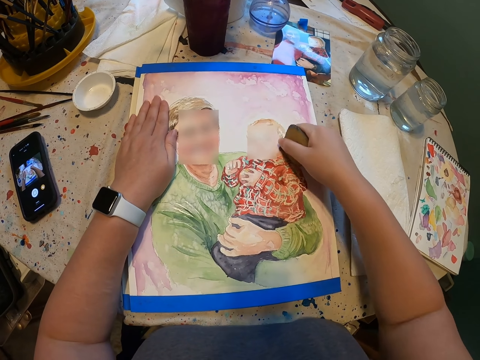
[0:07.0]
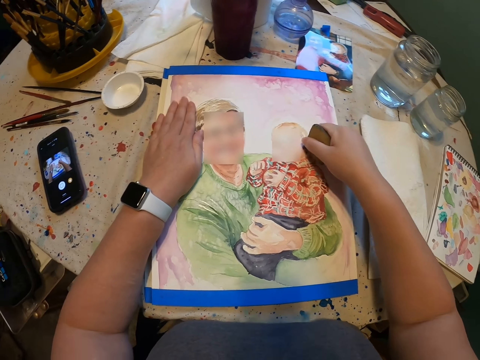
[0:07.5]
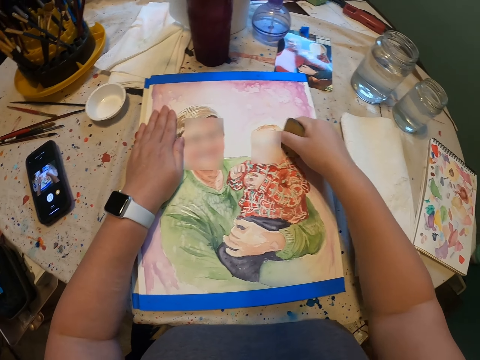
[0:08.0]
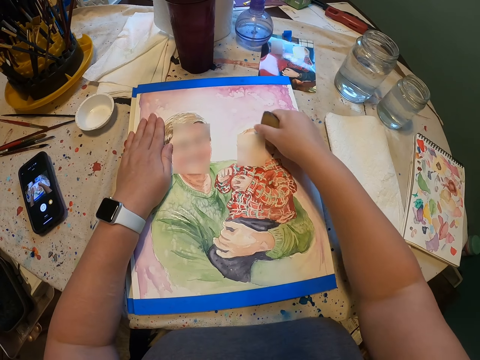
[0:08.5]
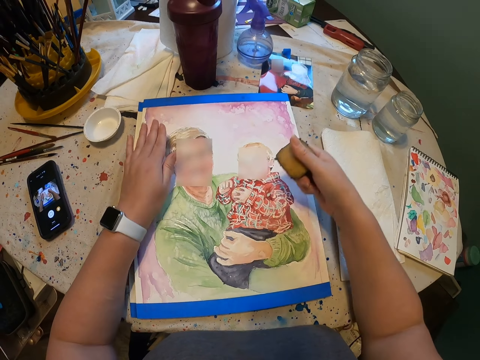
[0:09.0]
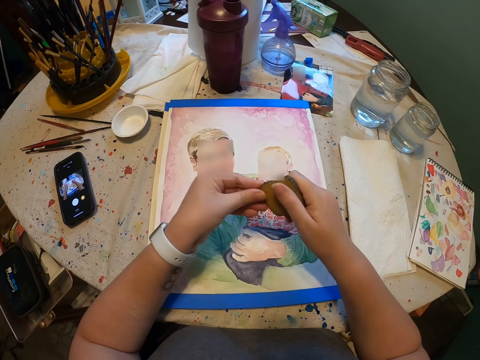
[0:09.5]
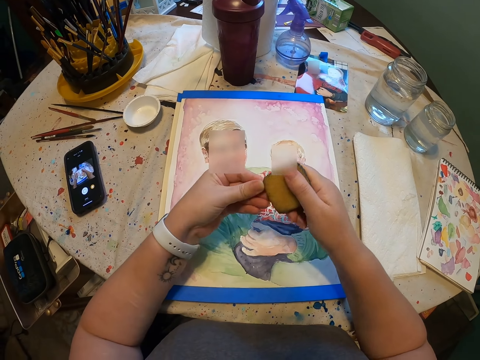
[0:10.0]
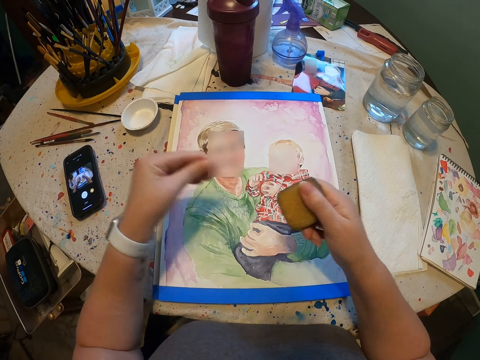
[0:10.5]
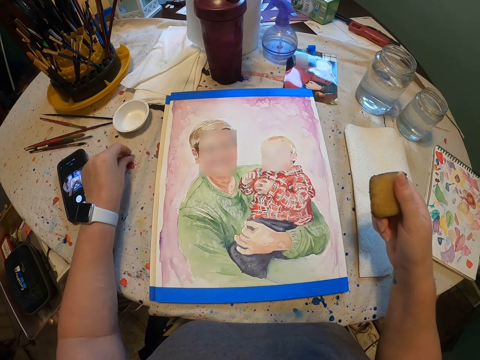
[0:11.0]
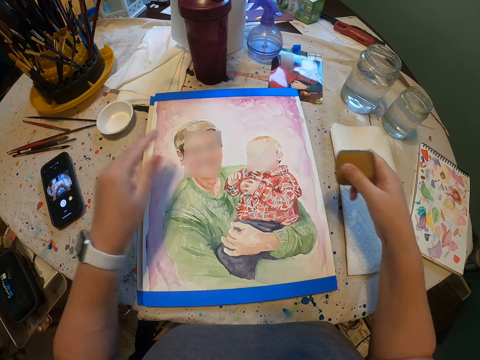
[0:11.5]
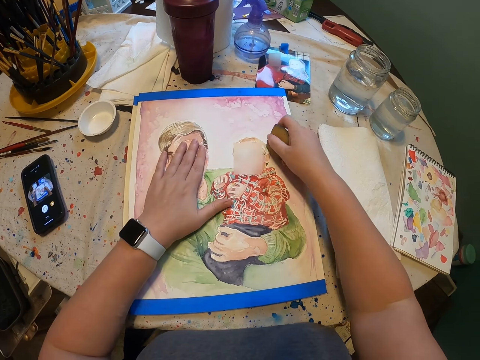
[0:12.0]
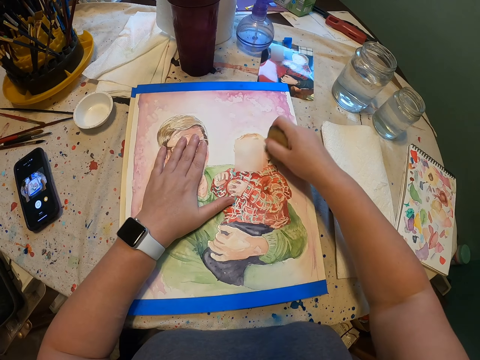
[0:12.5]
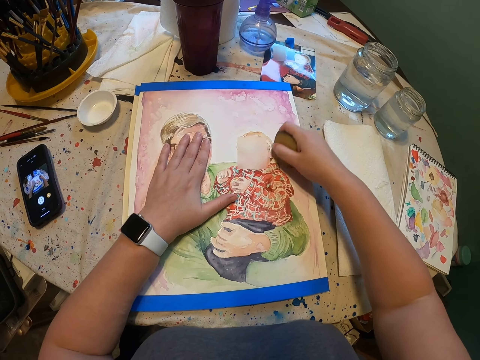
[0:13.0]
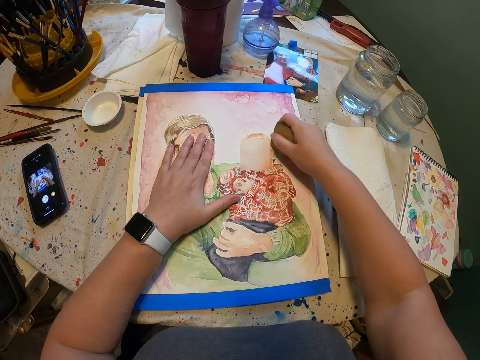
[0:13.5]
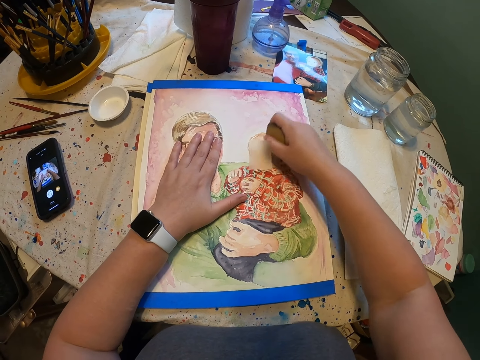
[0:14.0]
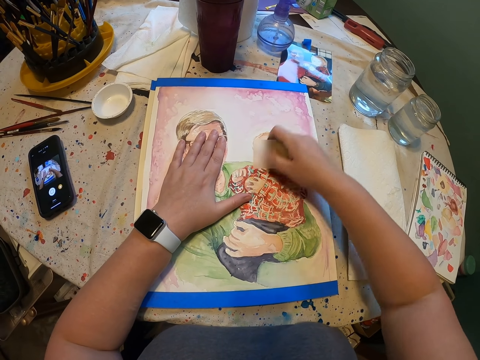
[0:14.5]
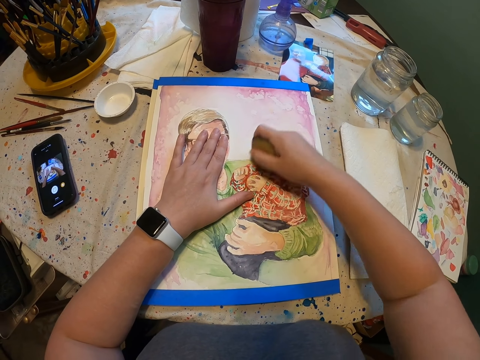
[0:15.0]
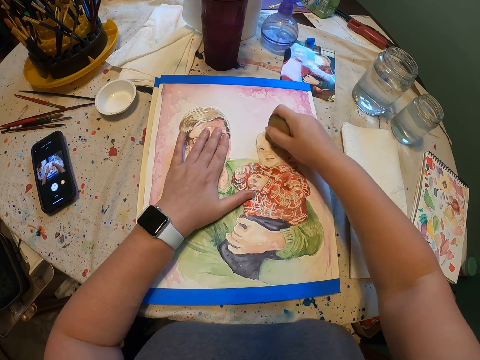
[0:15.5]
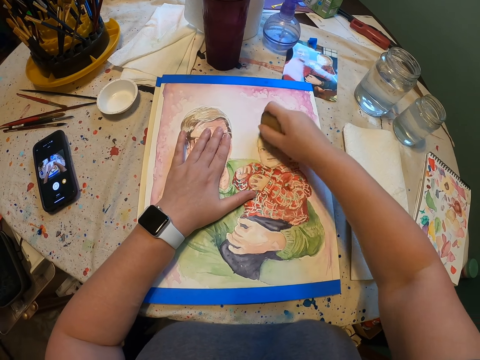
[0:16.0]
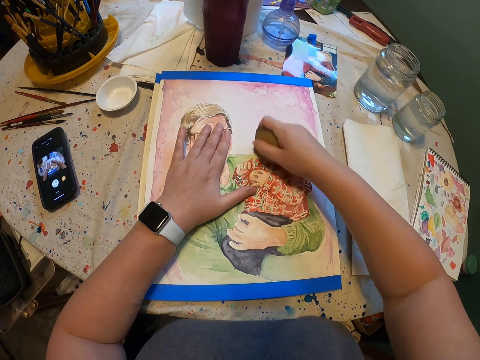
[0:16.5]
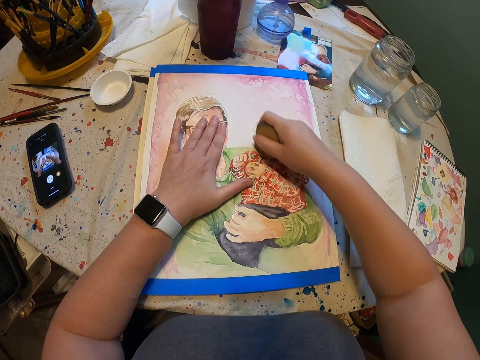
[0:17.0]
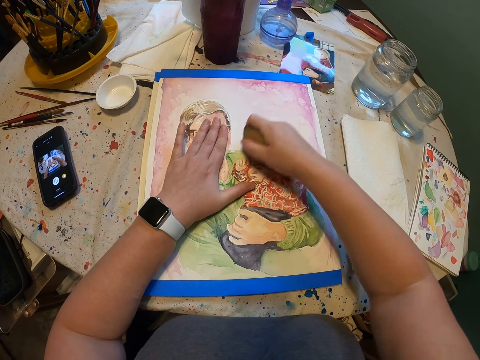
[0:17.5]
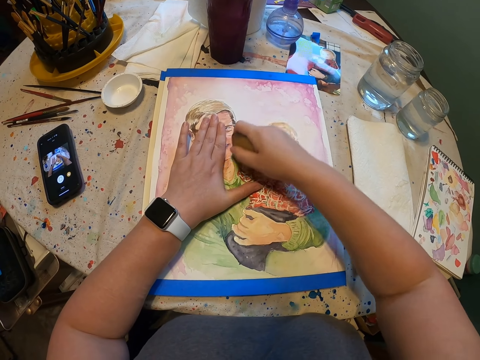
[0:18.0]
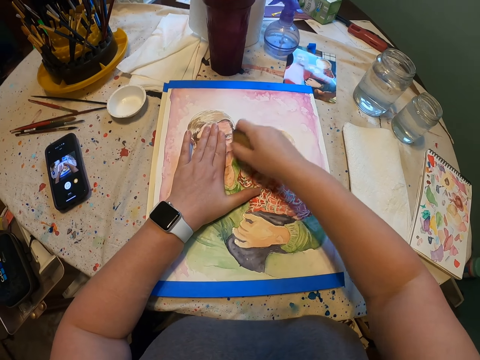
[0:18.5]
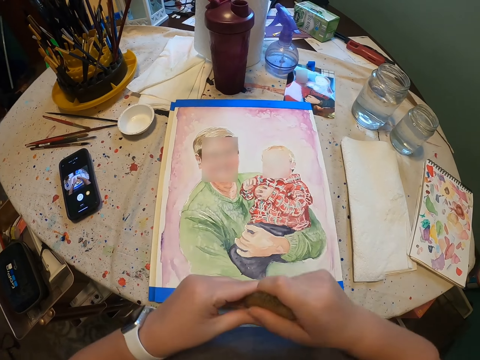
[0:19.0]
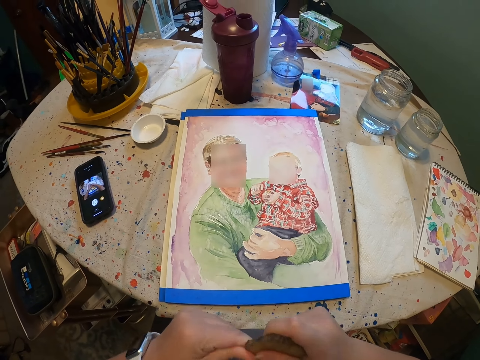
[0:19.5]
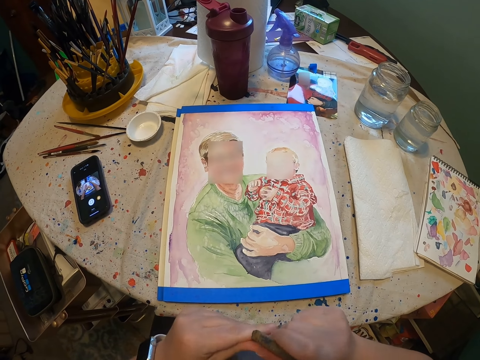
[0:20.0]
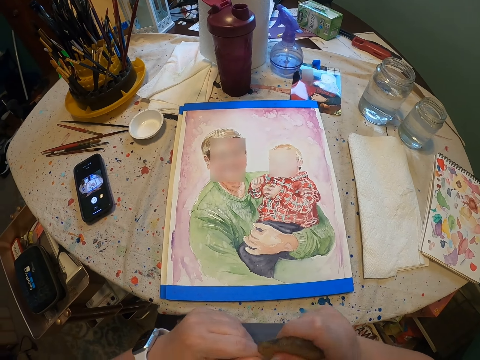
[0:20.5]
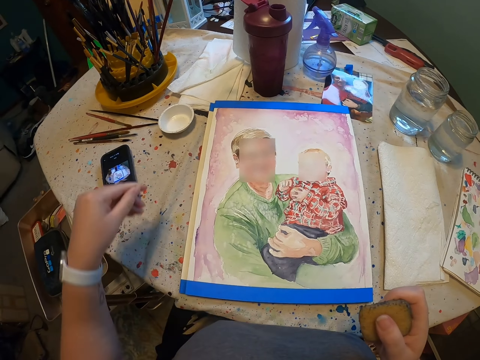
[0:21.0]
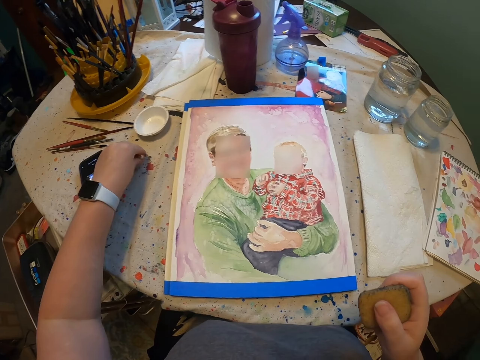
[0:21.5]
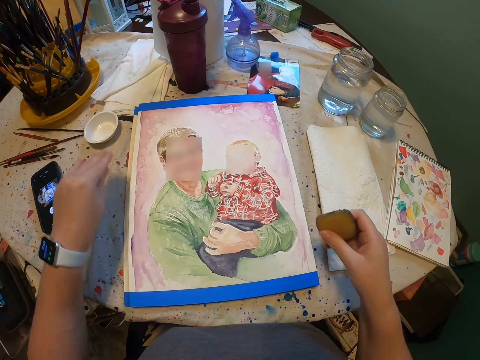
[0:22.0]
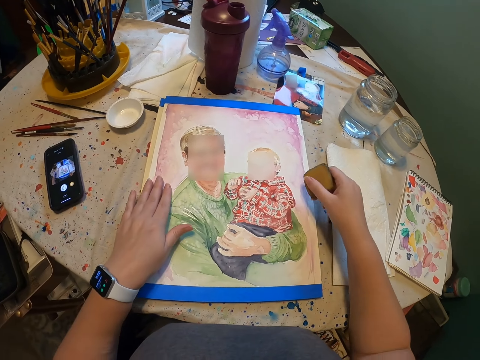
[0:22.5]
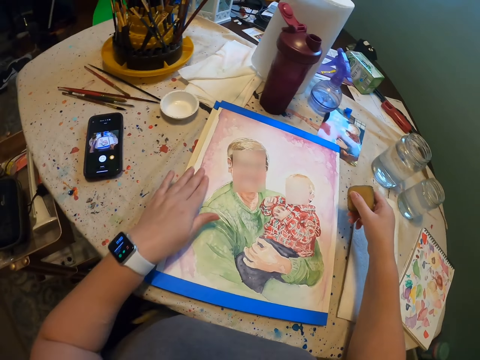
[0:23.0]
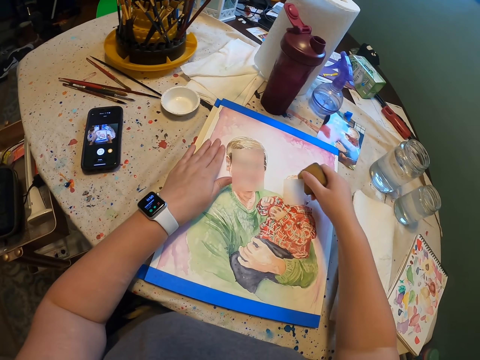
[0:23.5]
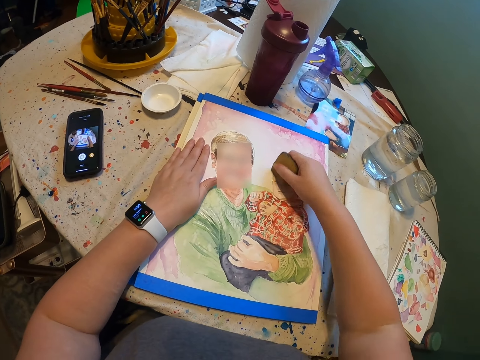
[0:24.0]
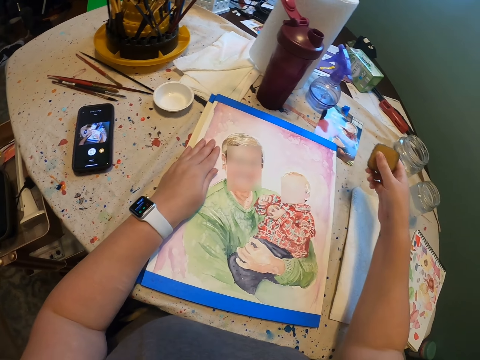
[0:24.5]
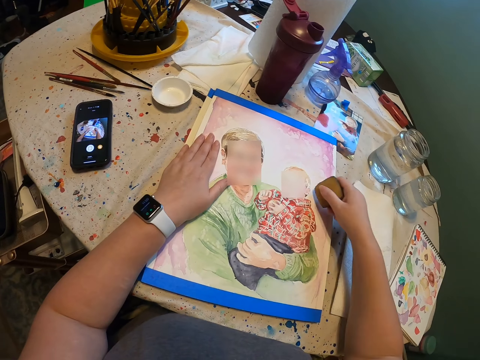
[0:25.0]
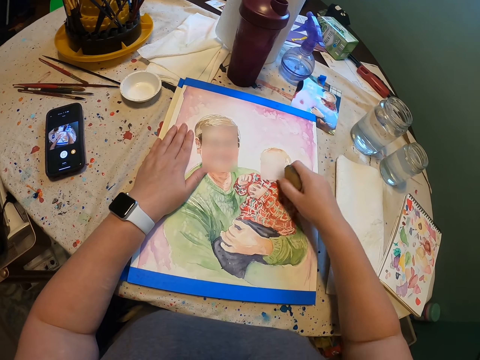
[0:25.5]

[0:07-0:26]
The camera wearer moves his hands. He cuts a piece of rubber. He peels off a piece of the eraser. He puts the piece of rubber on the table. He places his hand on the photo and rubs the photo. He moves his hands again, cuts a piece of rubber, puts the piece of rubber on the table, places his hand on the photo and rubs the photo.

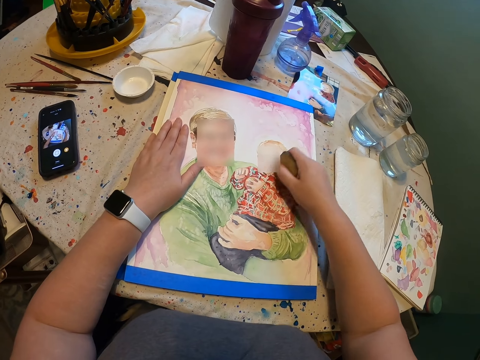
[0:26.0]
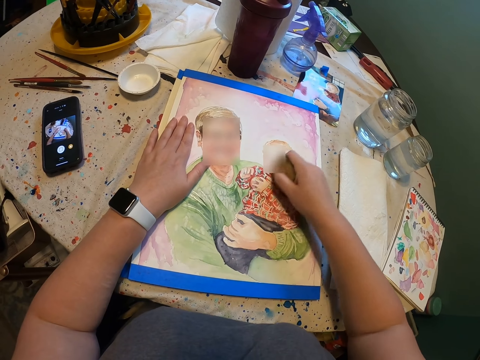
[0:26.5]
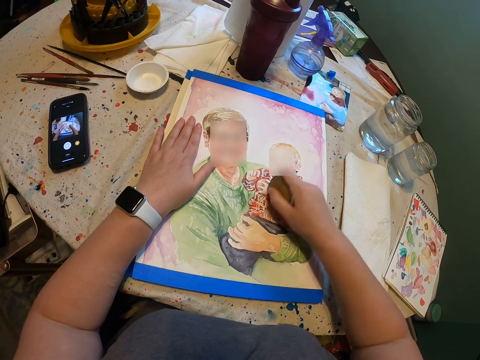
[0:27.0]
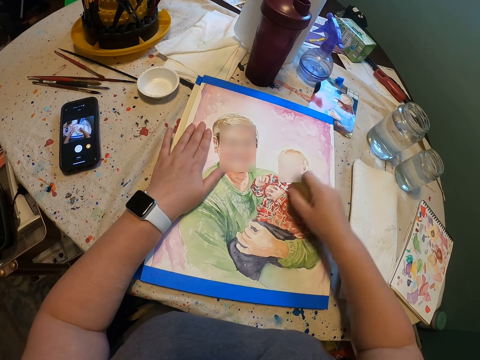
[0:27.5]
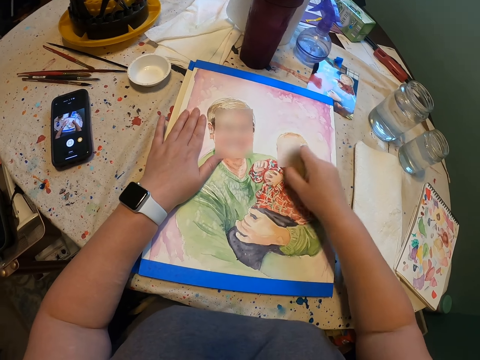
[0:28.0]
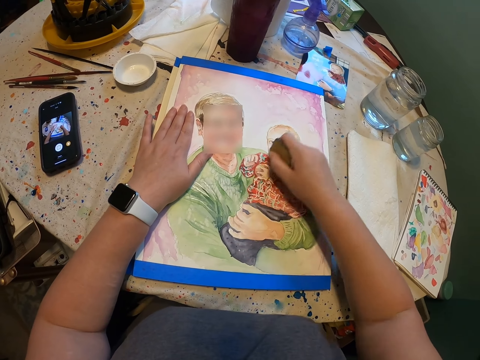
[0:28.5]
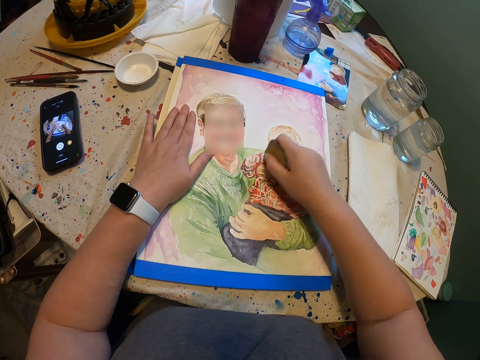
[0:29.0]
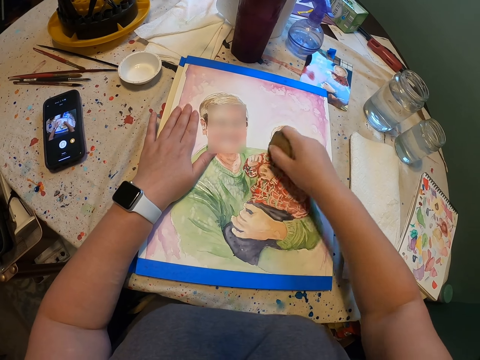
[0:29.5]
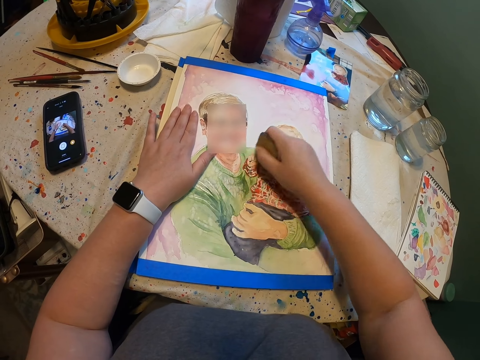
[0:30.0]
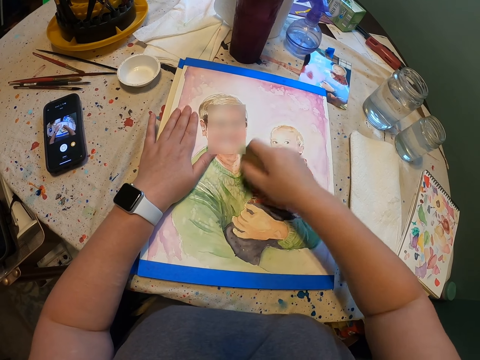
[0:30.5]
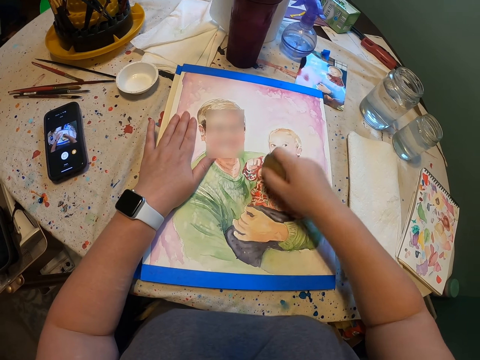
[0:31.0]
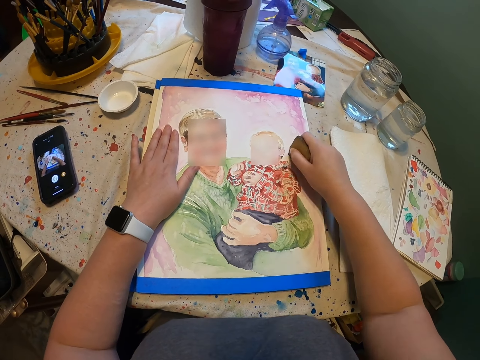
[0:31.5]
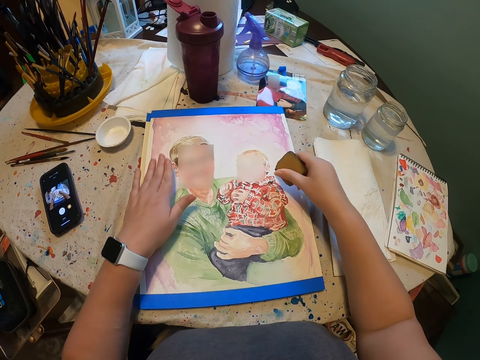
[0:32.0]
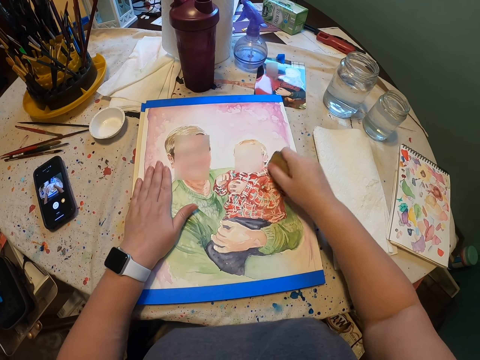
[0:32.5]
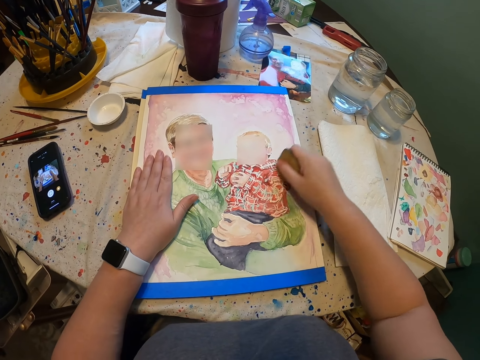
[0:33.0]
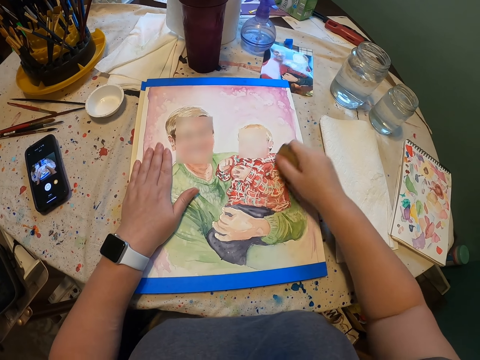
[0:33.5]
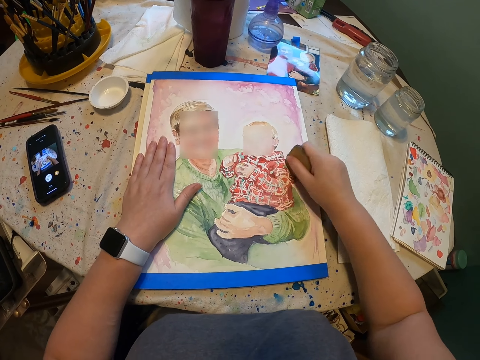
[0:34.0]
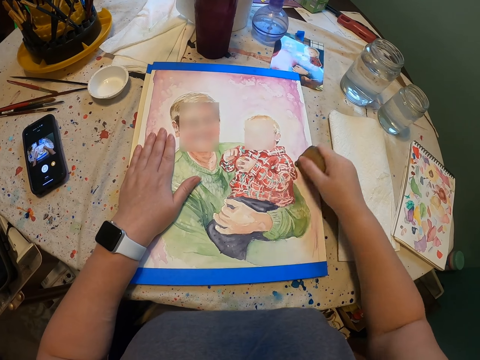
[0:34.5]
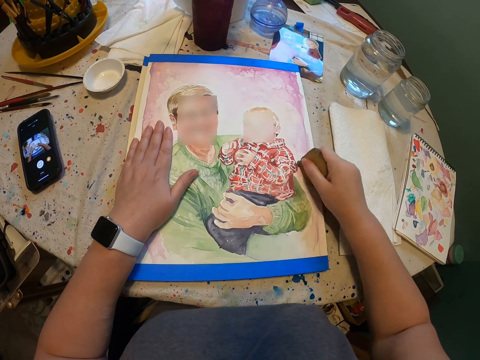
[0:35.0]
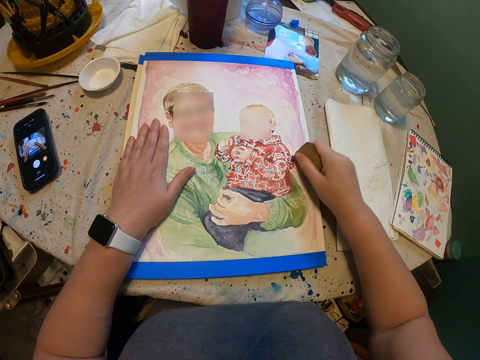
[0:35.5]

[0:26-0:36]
The camera wearer moves his hand.
